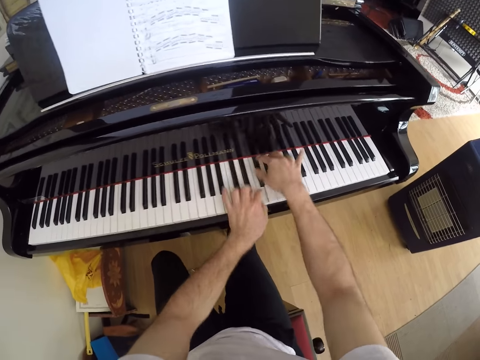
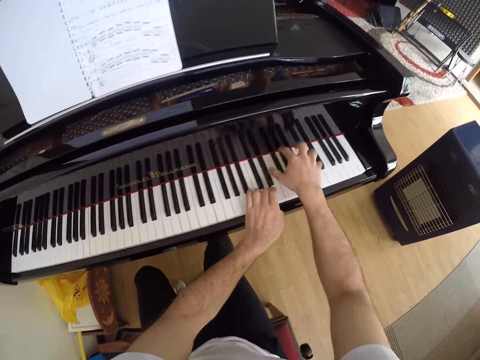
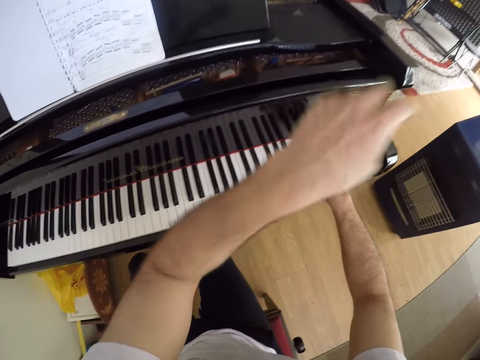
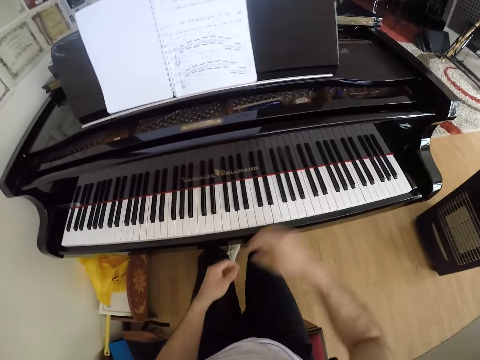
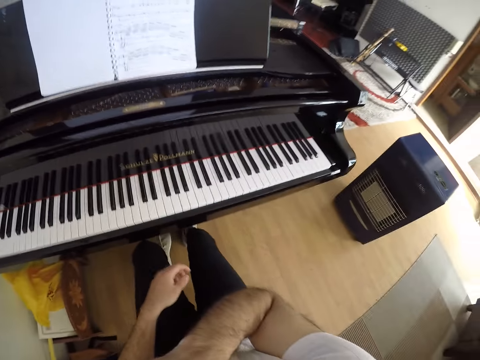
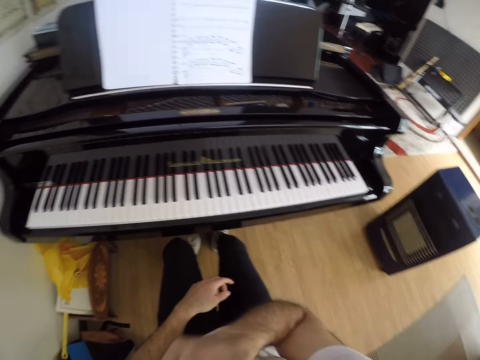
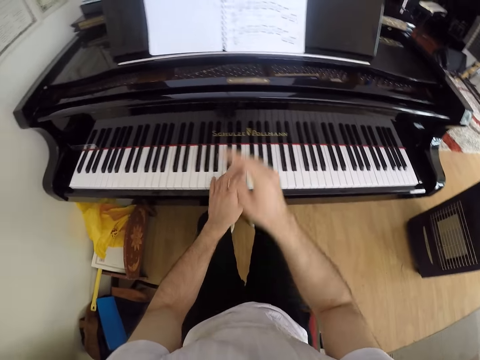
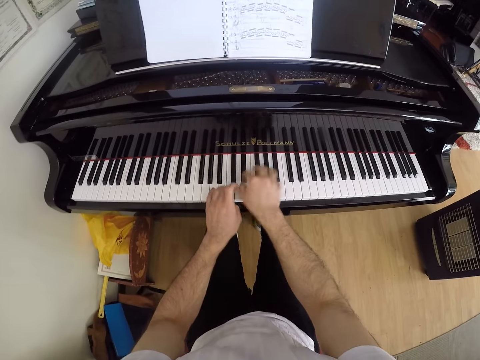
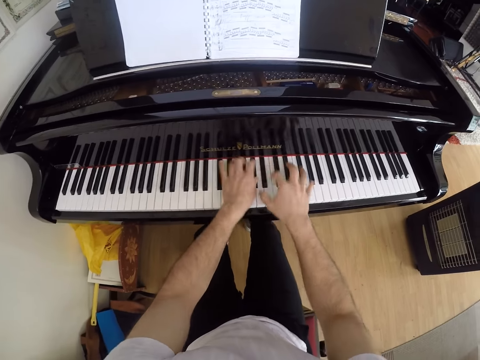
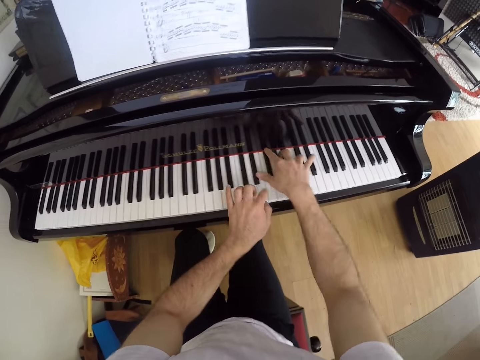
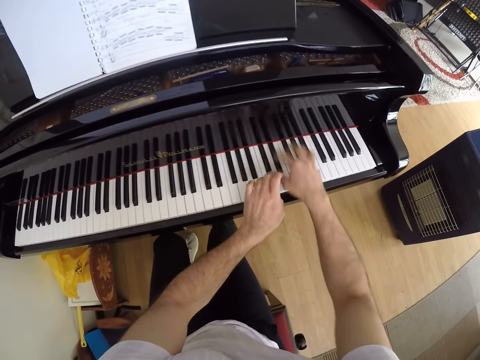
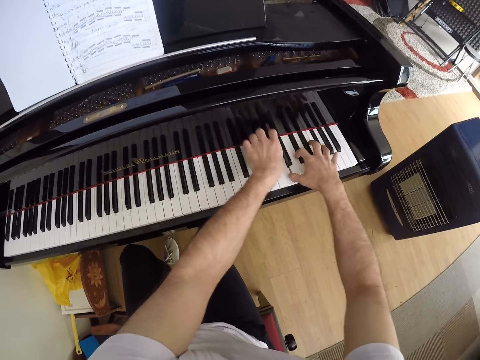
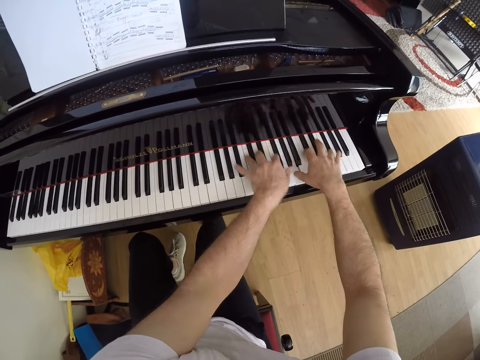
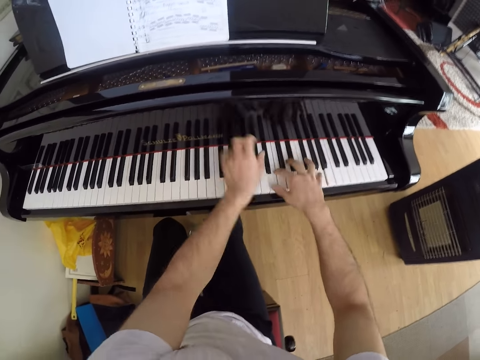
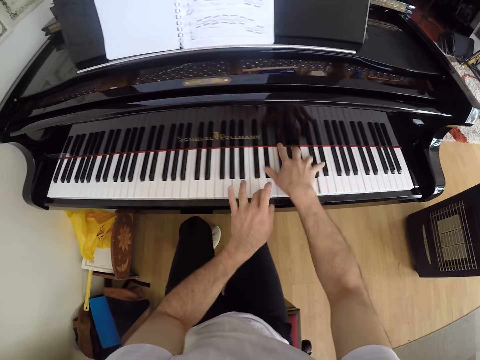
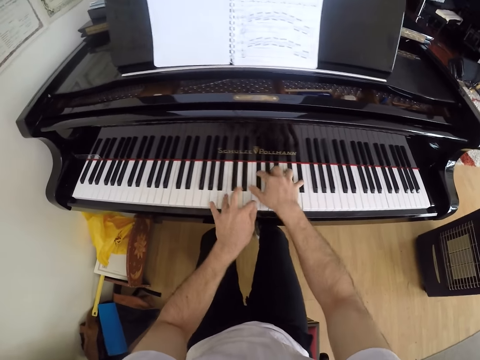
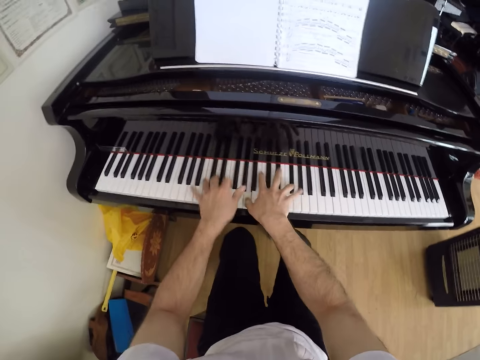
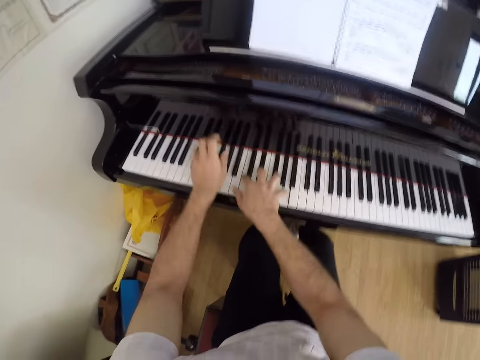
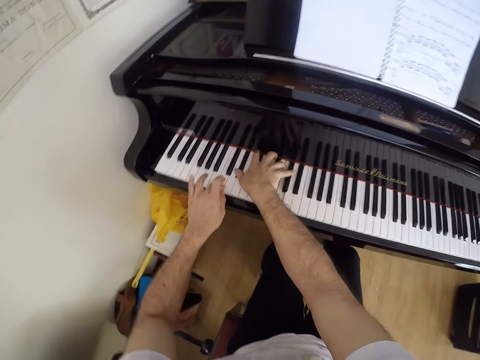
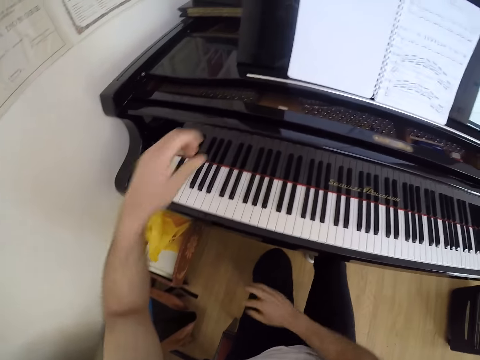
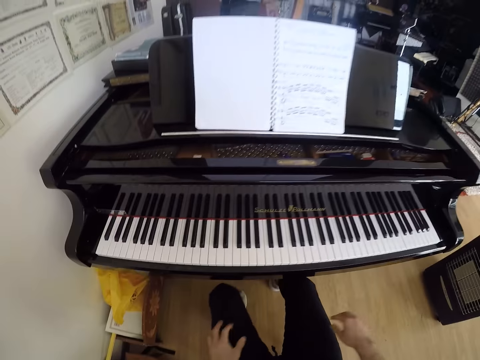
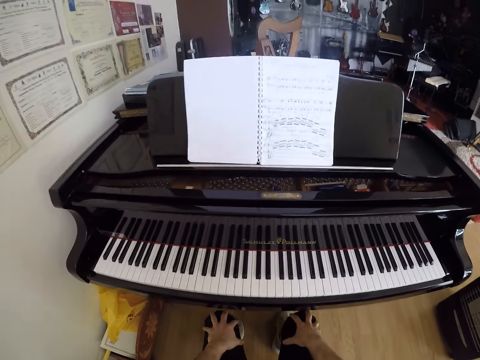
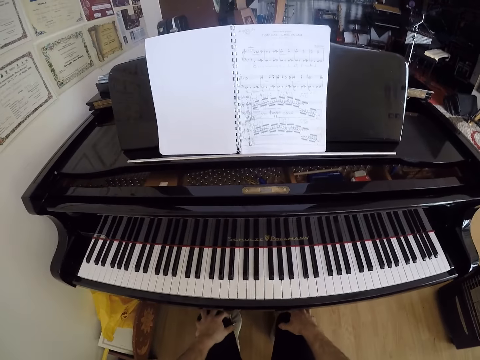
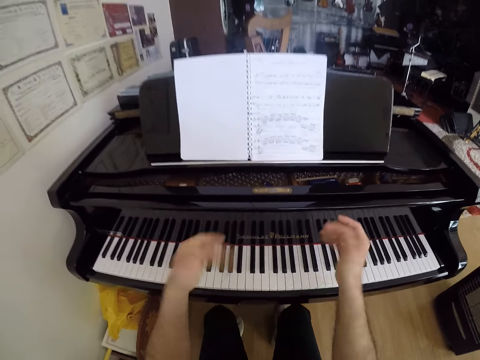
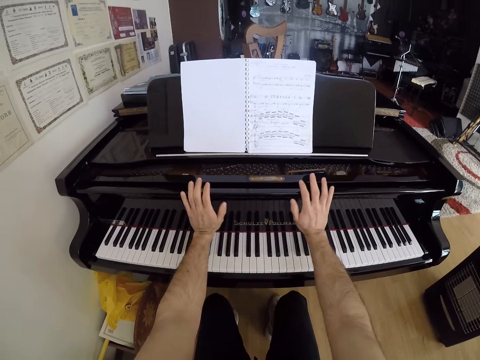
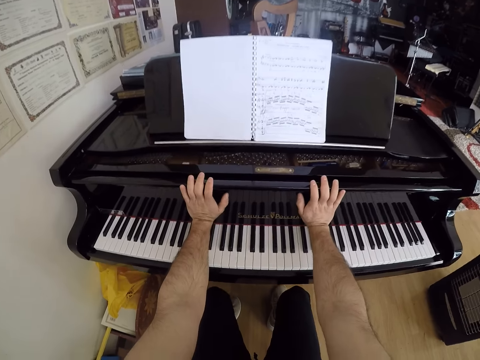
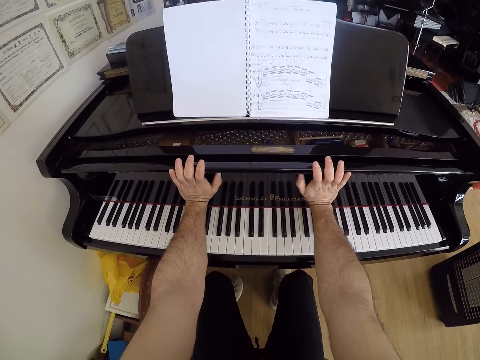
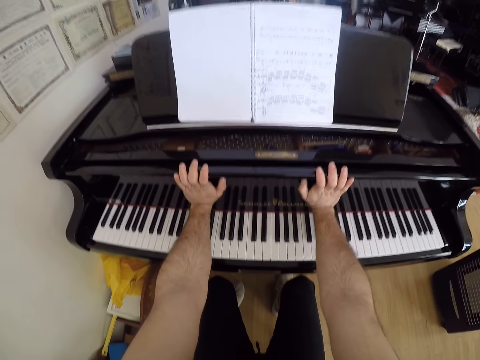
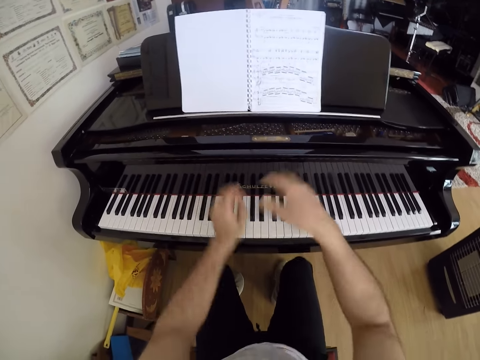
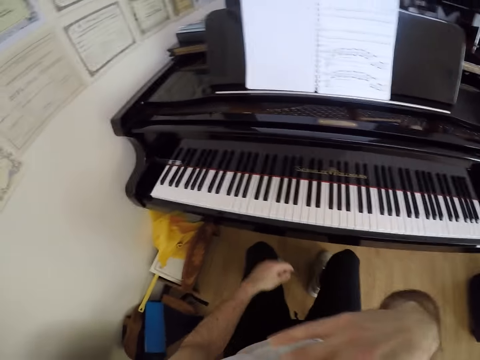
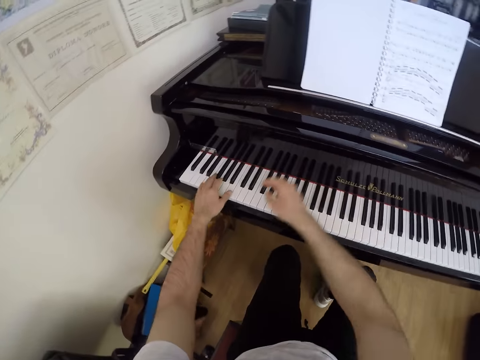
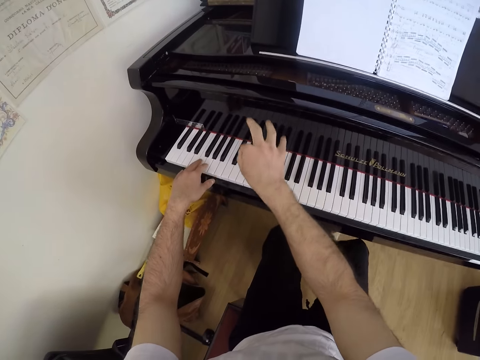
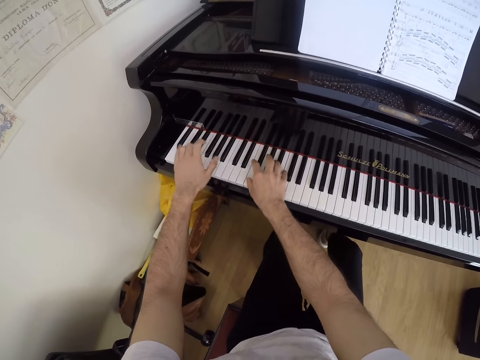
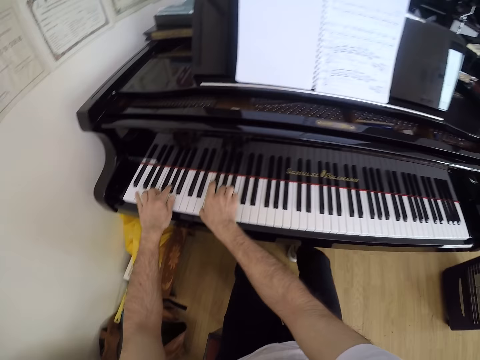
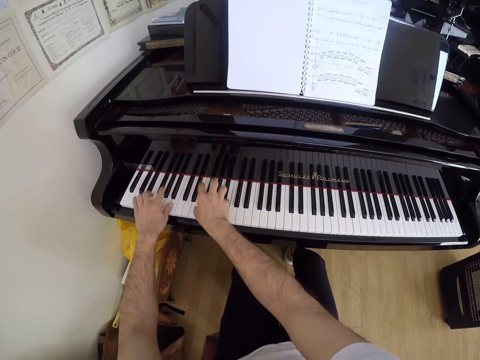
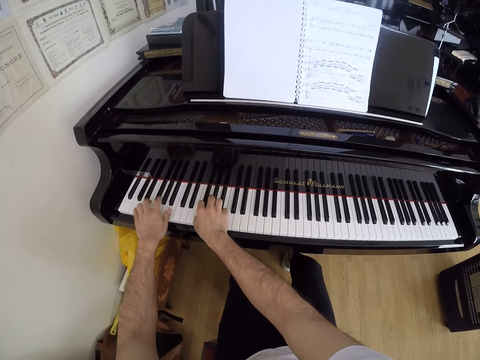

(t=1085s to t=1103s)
The camera wearer raises a hand. He pauses playing the piano. He puts his hands on his lap. He holds the knees with both hands. He withdraws both hands from the knees. He puts his hands on the piano. He grabs the piano with both hands. He withdraws both hands from the piano. He touches his nose with his right hand. He raises the right hand towards something. He withdraws the right hand from something. He plays the piano with his hands.

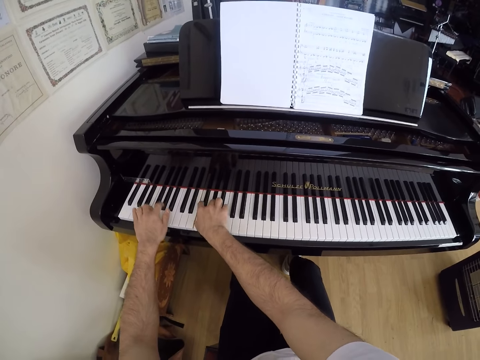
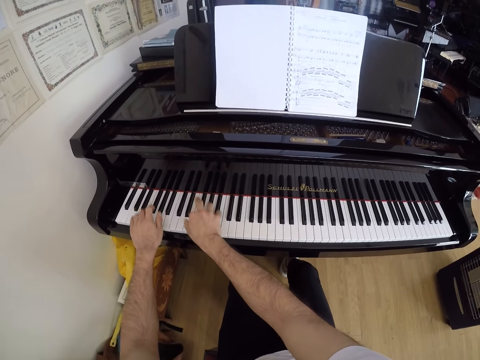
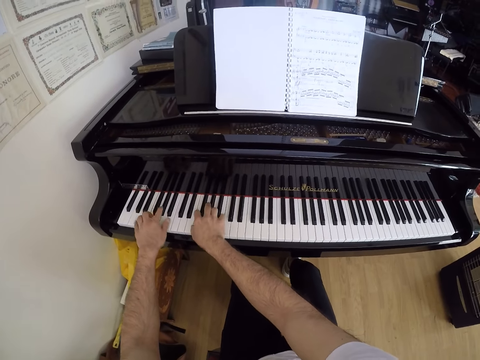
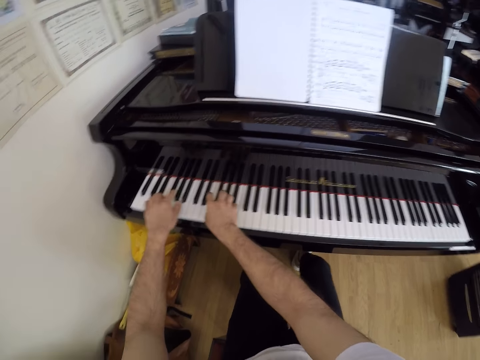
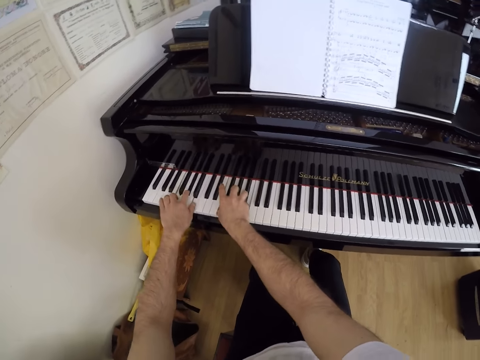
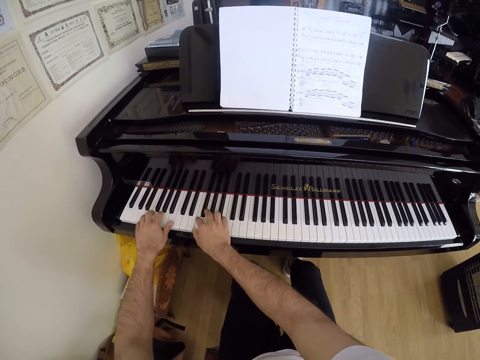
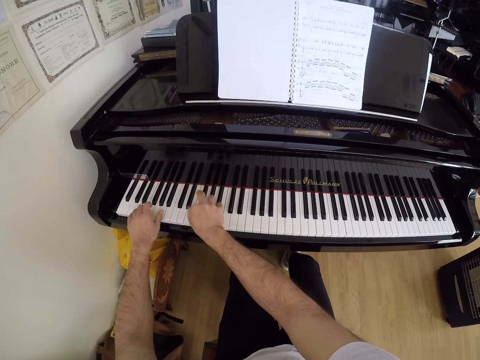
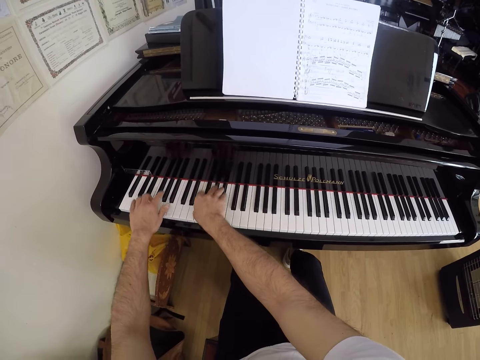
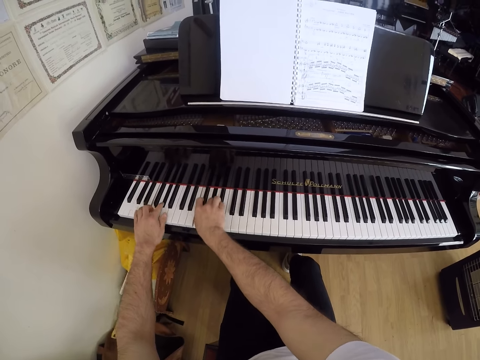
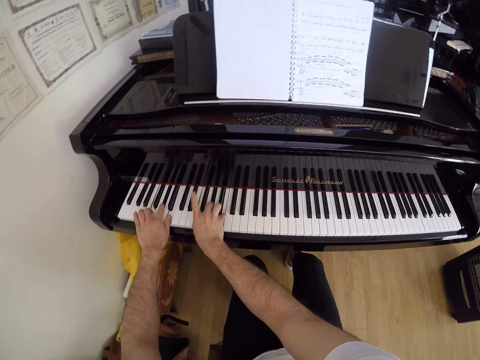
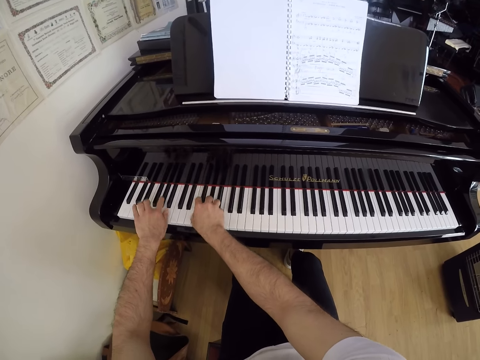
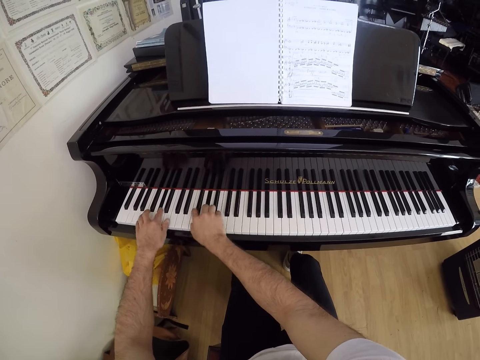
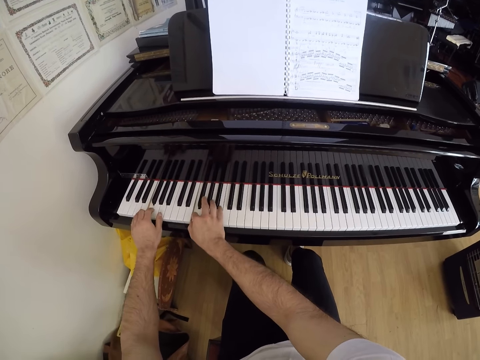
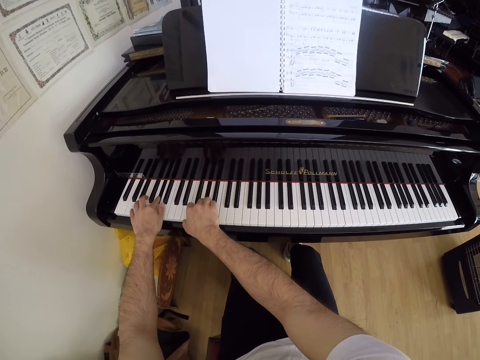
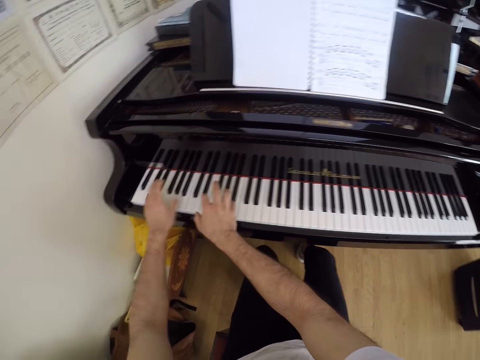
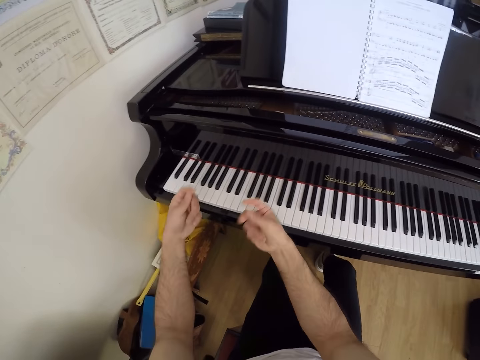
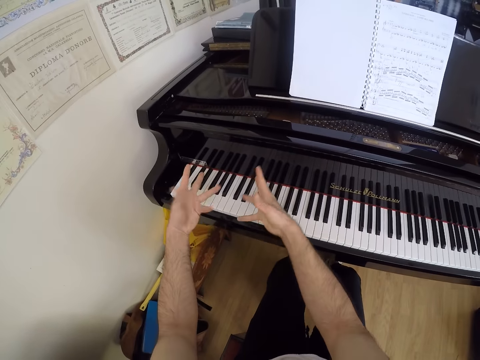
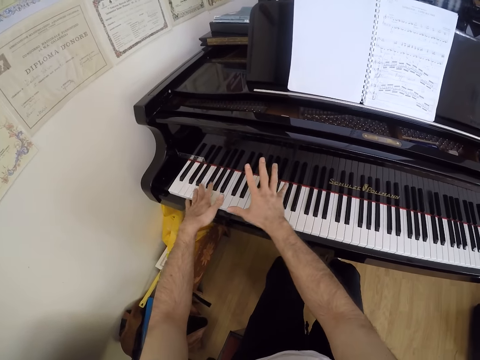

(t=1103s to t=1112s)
The camera wearer folds the fingers of both hands.
